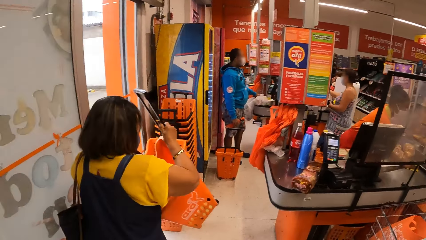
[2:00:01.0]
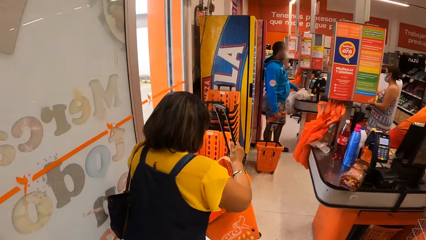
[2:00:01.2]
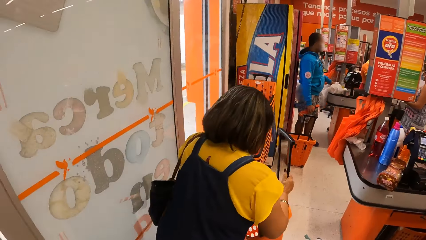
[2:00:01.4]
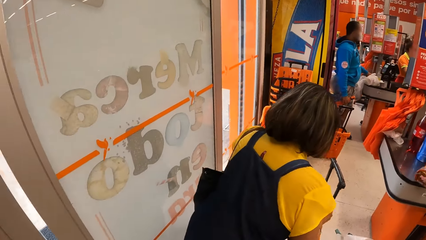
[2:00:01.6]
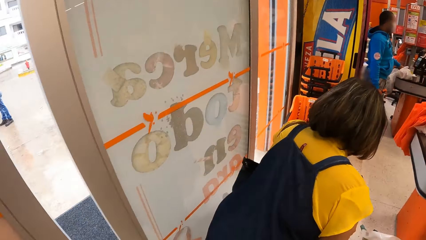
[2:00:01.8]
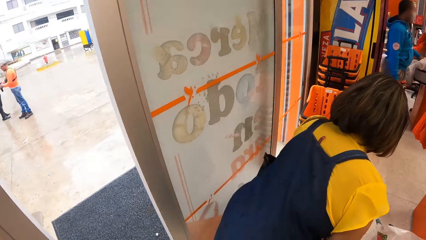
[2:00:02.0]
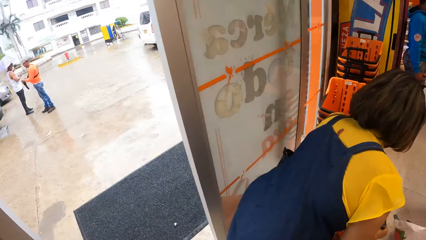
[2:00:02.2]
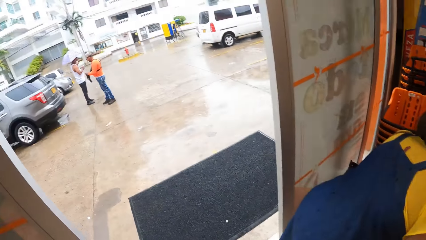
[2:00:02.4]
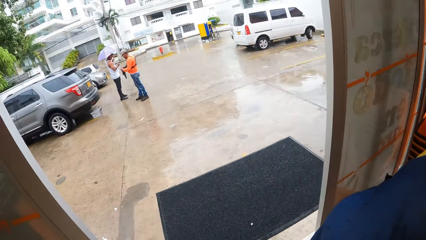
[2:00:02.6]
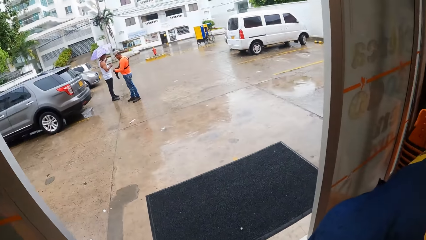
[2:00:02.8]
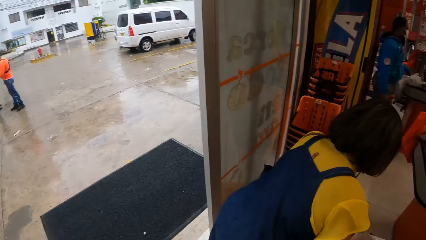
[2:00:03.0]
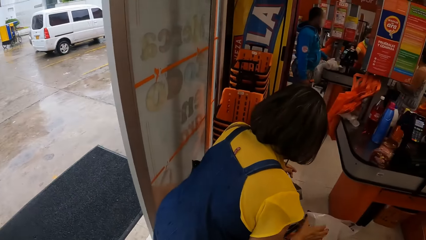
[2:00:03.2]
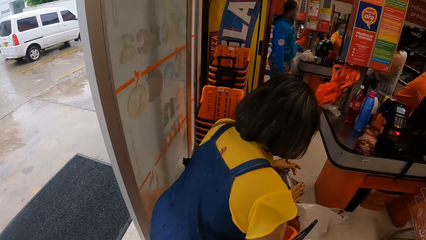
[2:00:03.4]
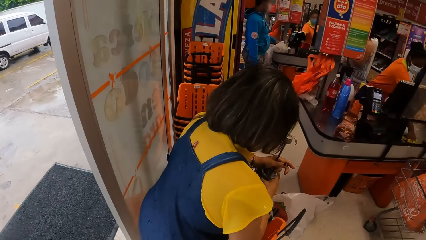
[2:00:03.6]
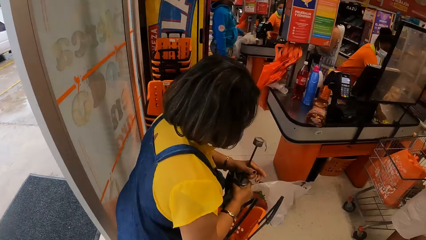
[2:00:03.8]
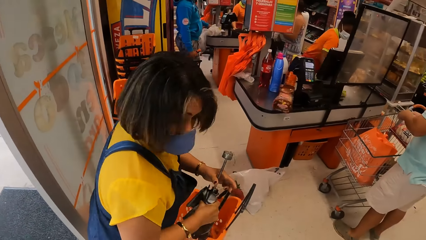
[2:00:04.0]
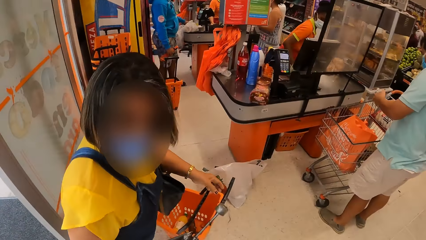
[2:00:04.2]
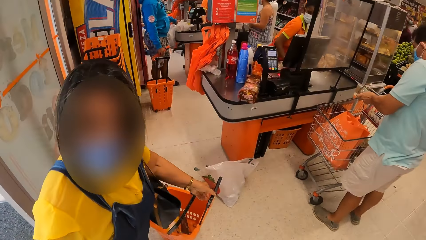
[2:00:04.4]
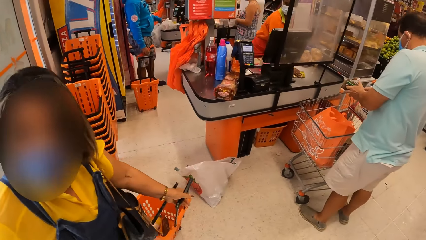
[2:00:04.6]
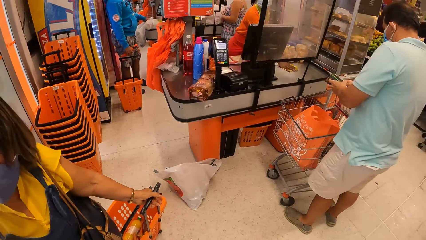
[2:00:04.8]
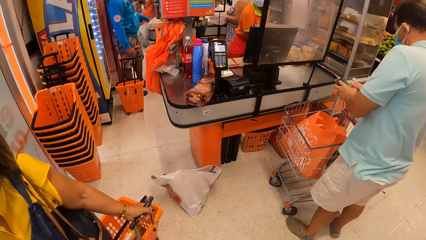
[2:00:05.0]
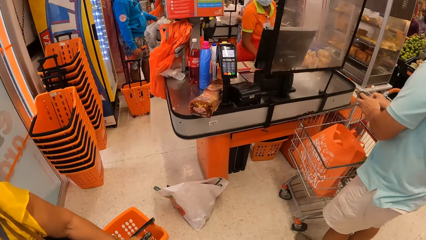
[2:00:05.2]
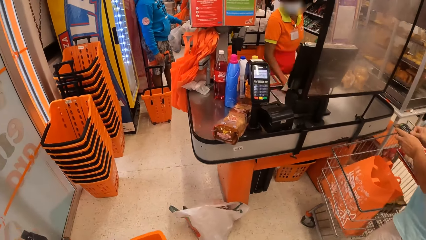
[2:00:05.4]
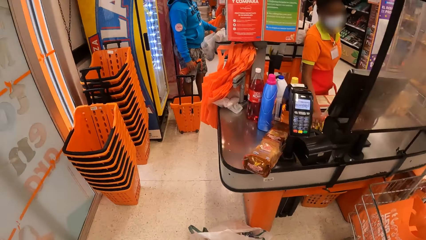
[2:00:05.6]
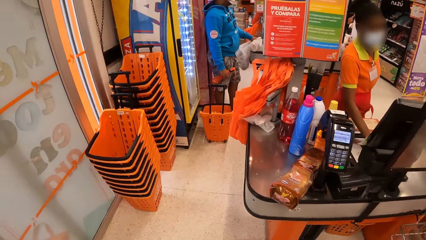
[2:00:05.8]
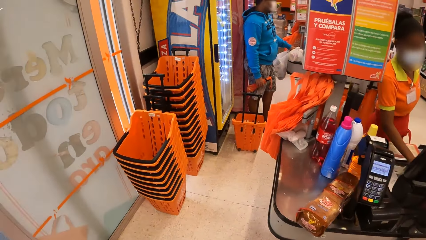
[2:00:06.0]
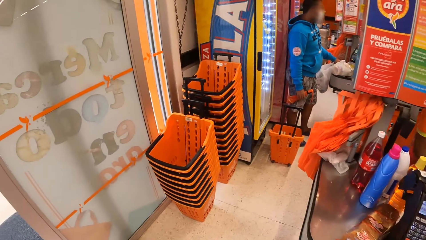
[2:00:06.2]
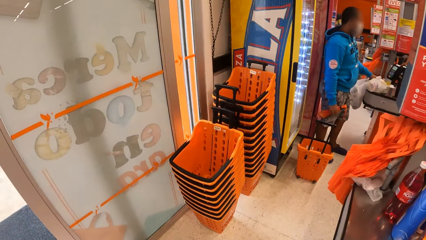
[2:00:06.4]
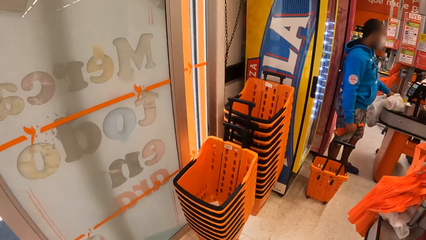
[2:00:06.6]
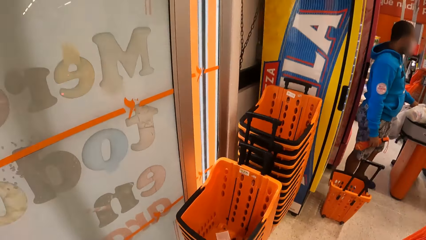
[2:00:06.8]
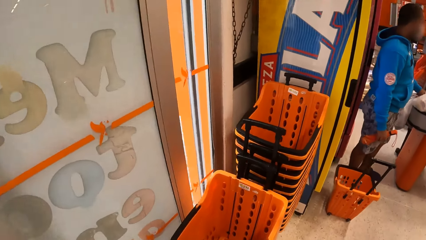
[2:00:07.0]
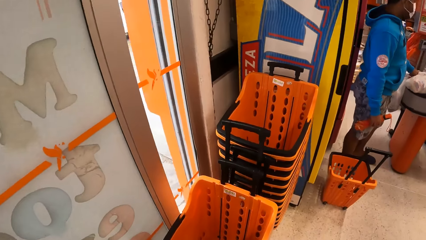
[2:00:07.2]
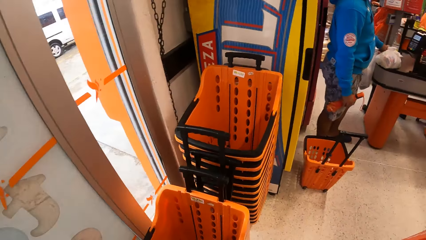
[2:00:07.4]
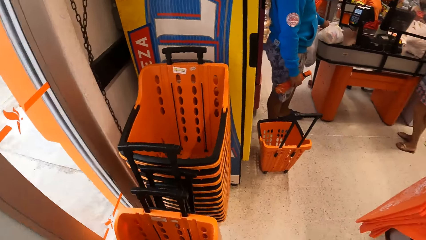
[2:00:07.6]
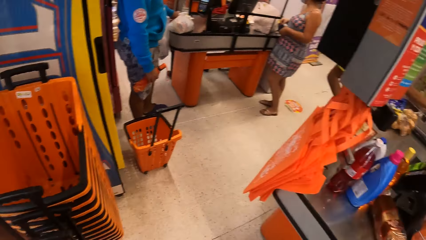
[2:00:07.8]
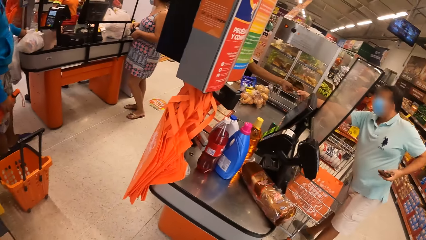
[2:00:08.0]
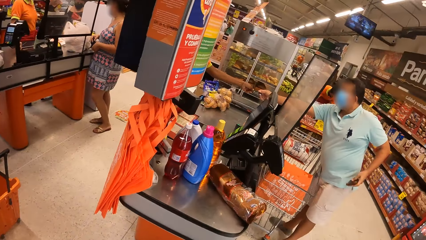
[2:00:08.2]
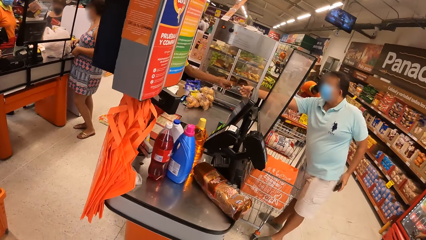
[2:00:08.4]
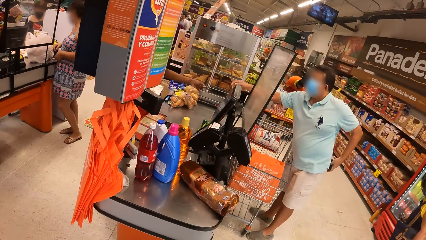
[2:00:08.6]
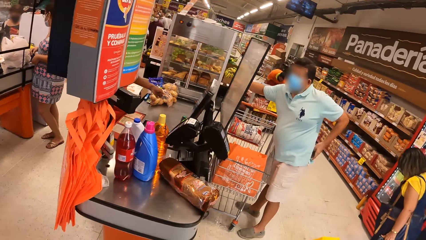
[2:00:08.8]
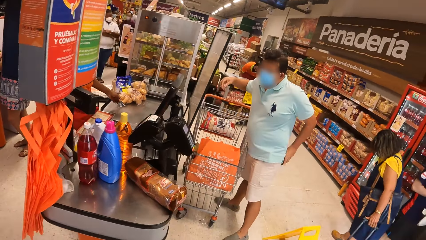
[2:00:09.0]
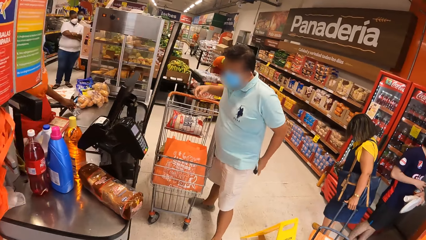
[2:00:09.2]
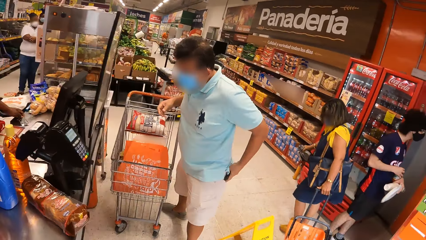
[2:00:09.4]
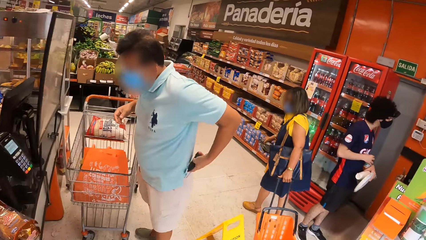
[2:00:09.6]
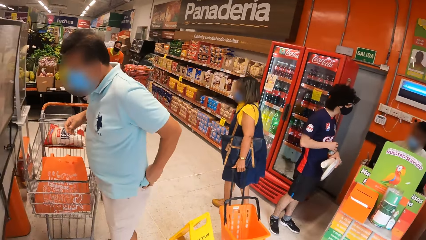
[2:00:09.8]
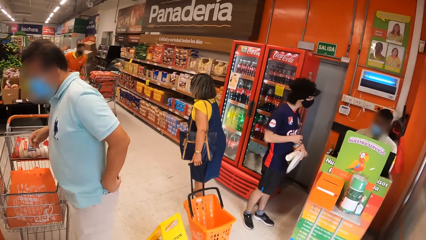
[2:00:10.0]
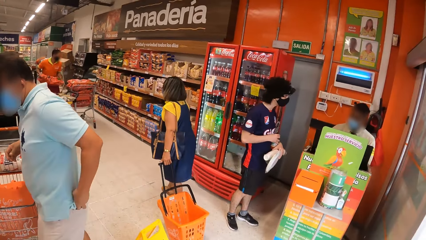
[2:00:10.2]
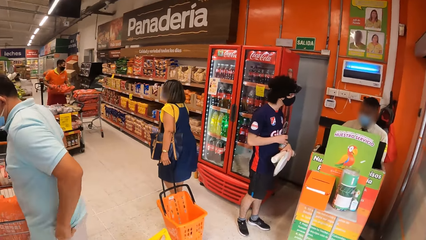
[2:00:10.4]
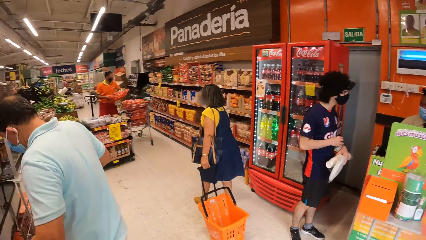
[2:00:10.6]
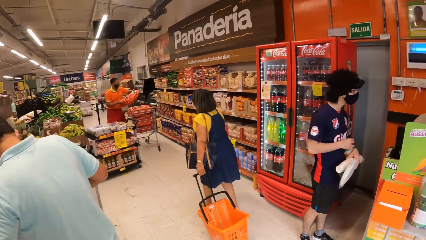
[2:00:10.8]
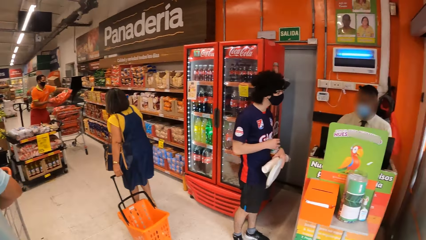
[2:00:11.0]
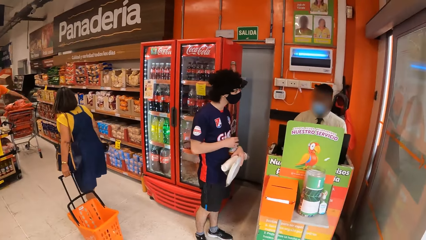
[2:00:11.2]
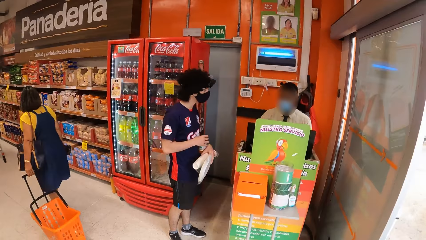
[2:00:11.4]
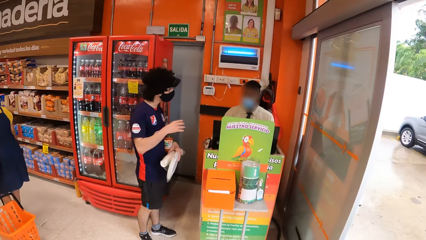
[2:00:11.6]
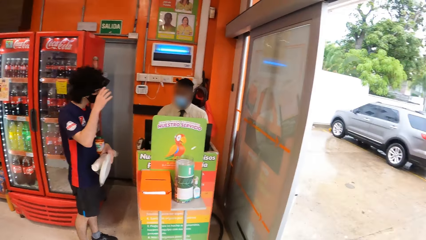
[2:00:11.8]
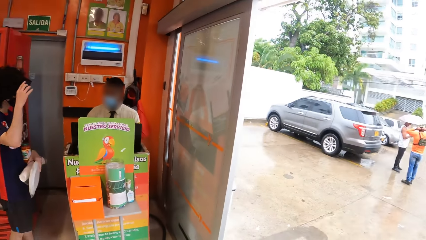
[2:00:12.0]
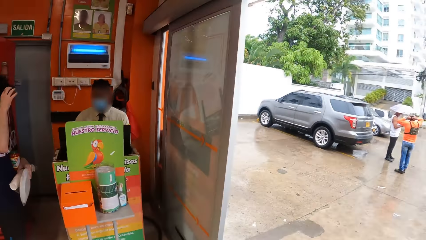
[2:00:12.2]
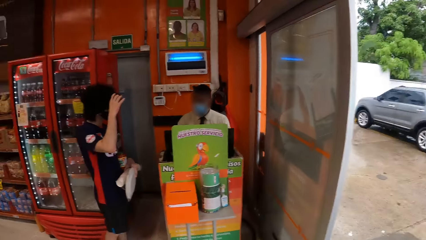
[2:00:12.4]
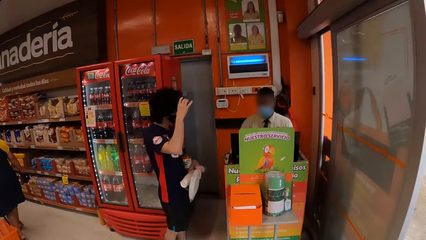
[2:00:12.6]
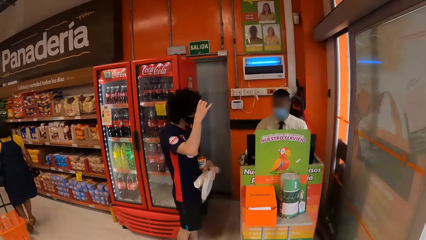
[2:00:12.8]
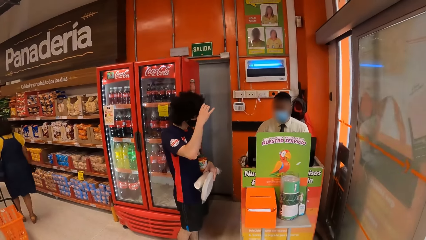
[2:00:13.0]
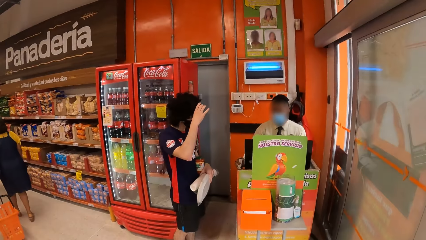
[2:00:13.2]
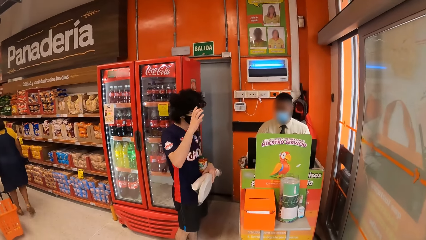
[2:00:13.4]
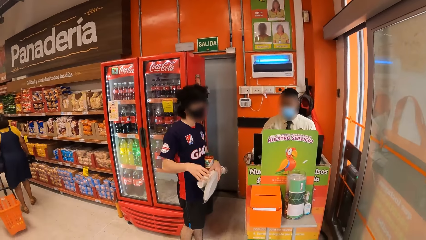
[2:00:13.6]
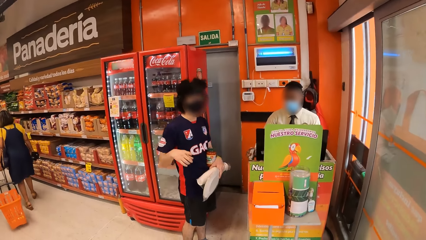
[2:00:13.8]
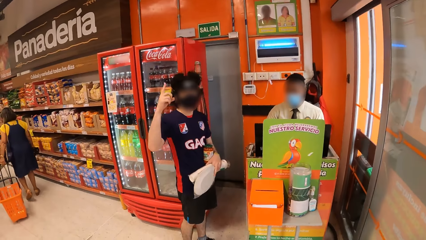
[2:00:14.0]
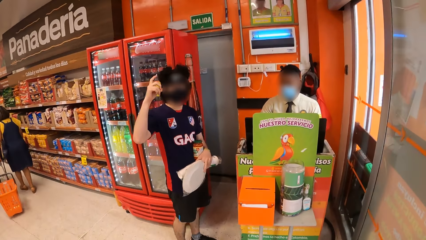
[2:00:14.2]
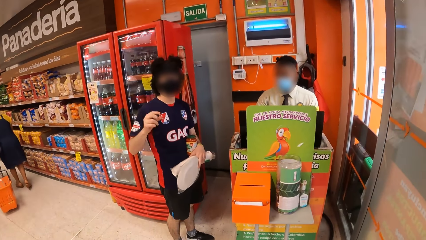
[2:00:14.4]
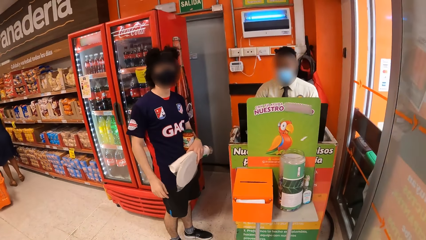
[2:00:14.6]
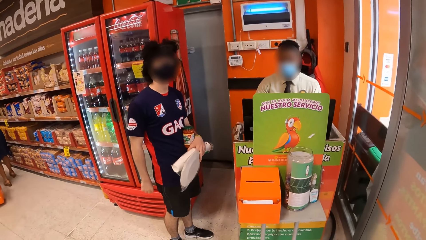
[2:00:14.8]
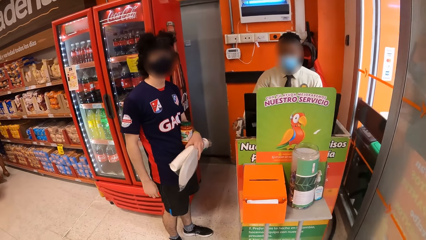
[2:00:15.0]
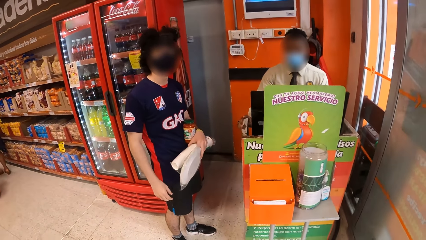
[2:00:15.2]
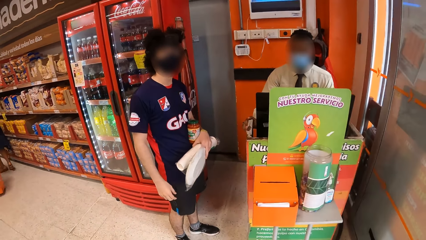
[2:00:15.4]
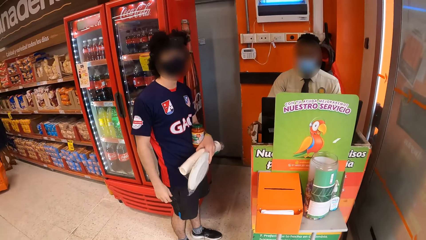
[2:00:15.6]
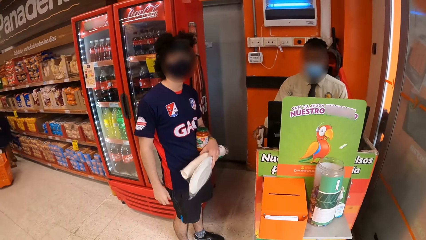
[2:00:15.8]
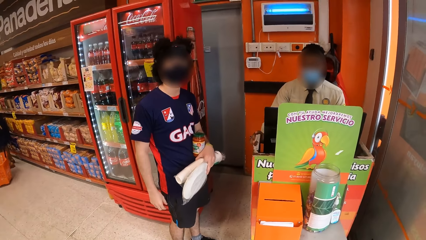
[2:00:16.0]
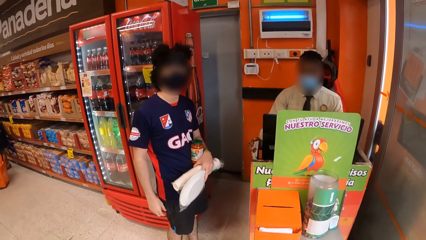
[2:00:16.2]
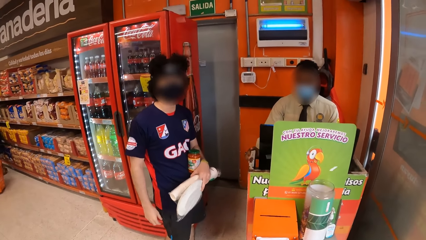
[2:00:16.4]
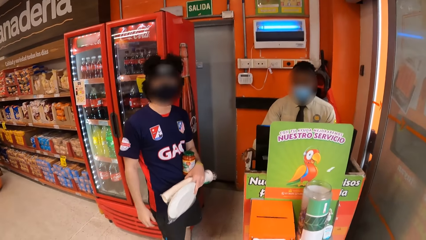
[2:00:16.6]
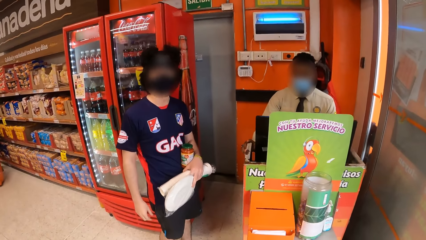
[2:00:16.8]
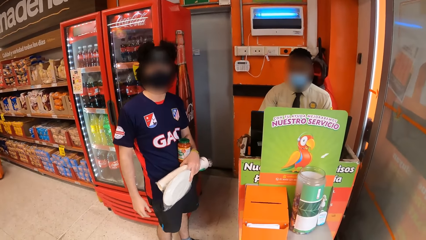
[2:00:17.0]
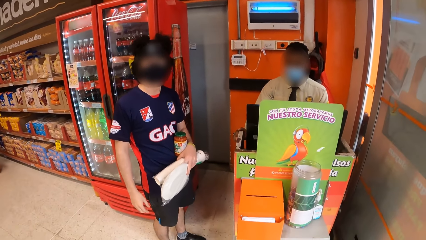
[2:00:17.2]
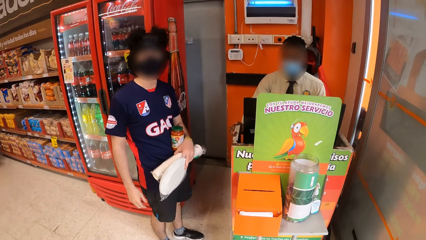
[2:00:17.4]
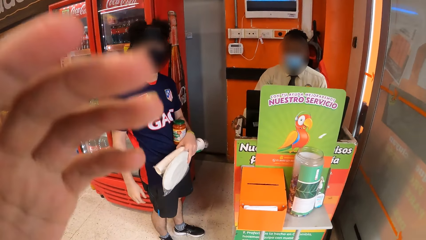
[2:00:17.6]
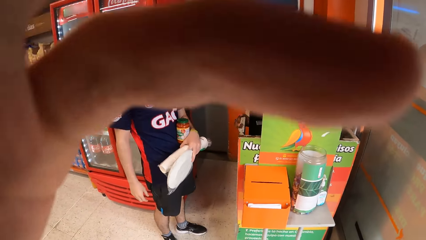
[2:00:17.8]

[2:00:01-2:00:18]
The camera wearer looks around. They walk around. A man stretches the hand. The camera wearer looks around.
